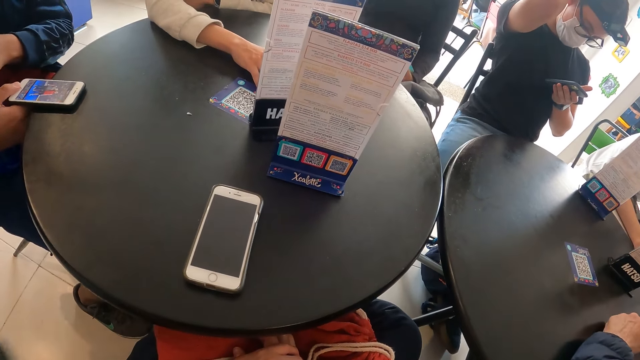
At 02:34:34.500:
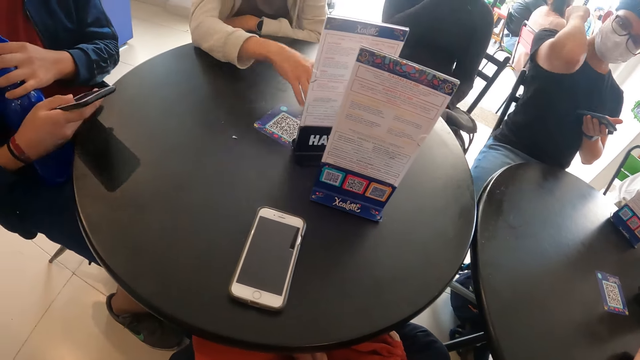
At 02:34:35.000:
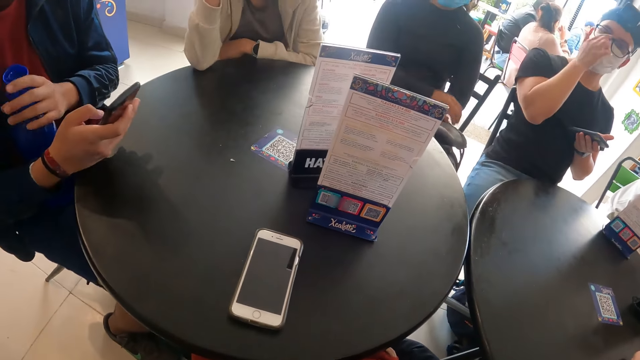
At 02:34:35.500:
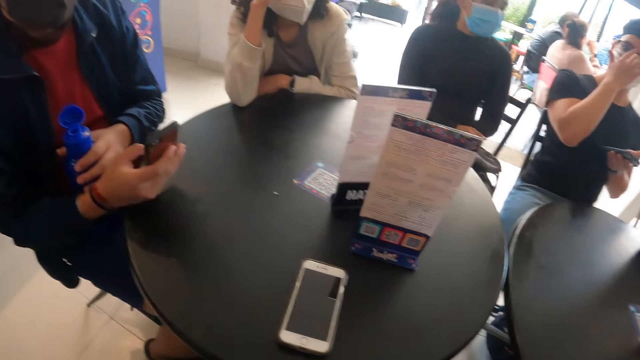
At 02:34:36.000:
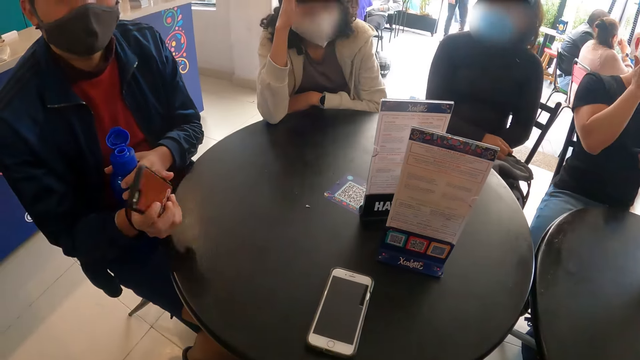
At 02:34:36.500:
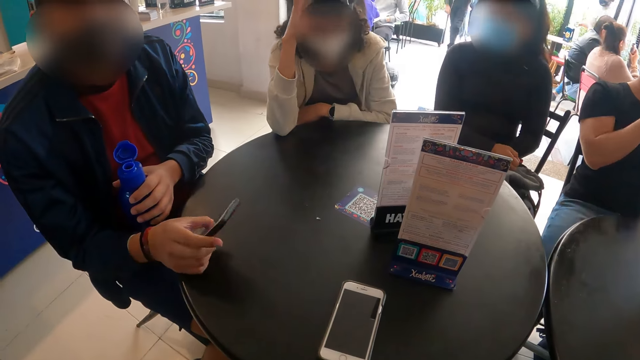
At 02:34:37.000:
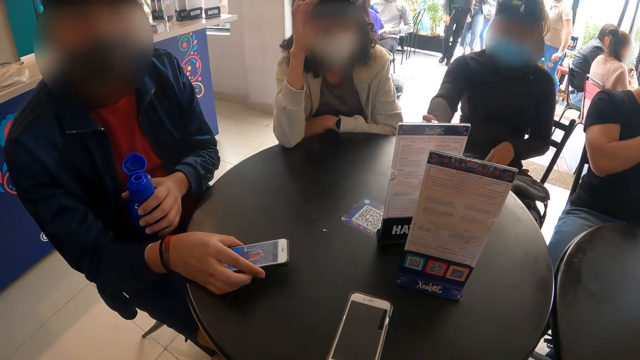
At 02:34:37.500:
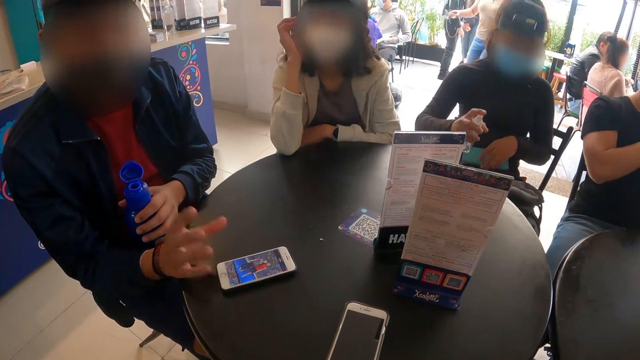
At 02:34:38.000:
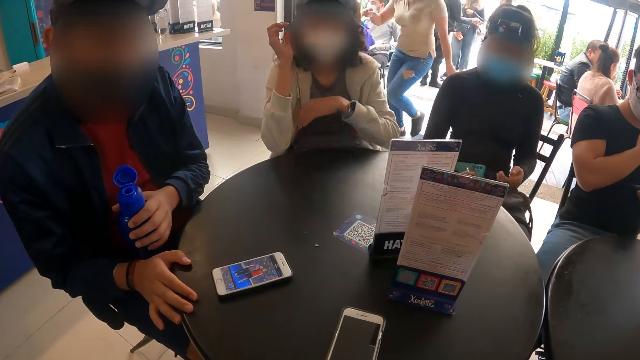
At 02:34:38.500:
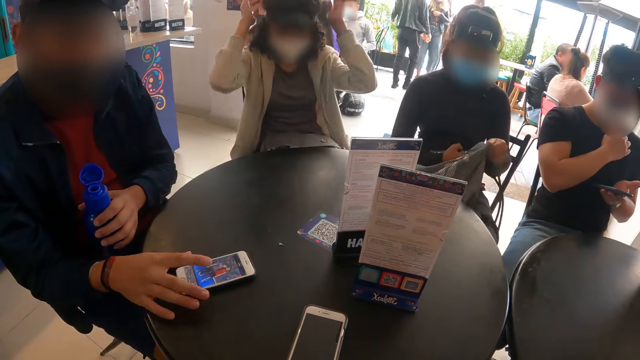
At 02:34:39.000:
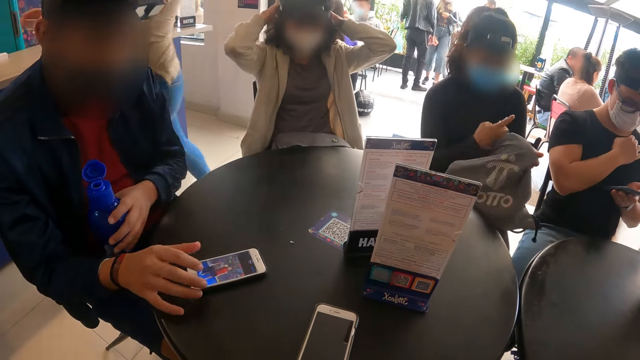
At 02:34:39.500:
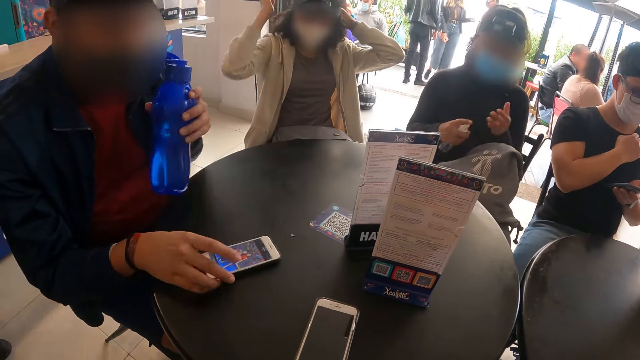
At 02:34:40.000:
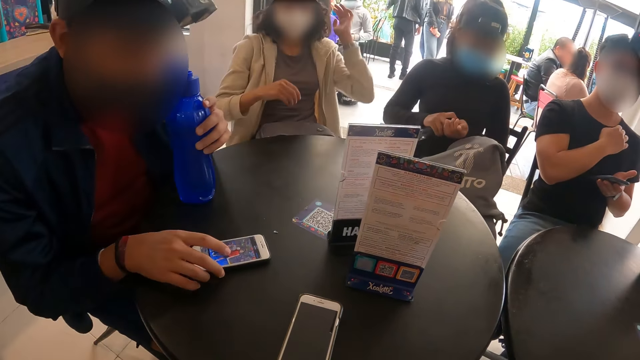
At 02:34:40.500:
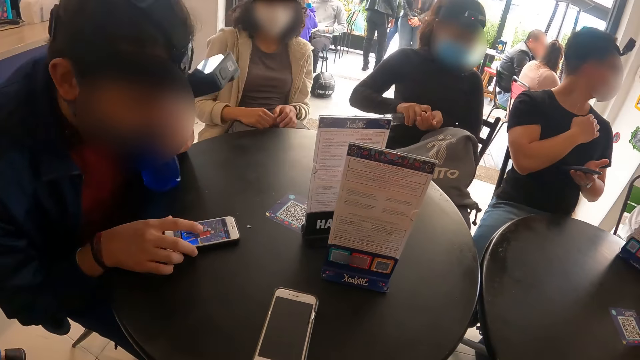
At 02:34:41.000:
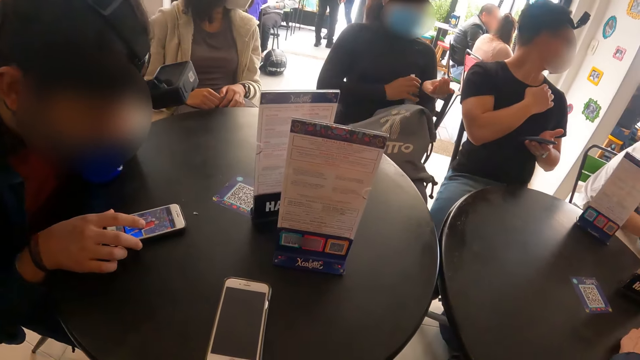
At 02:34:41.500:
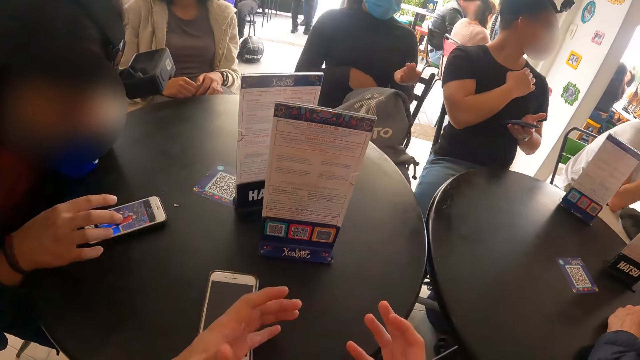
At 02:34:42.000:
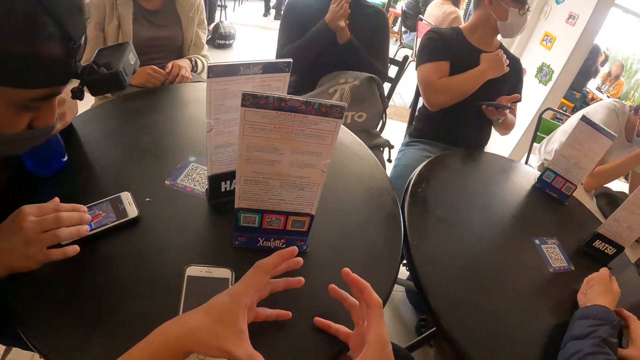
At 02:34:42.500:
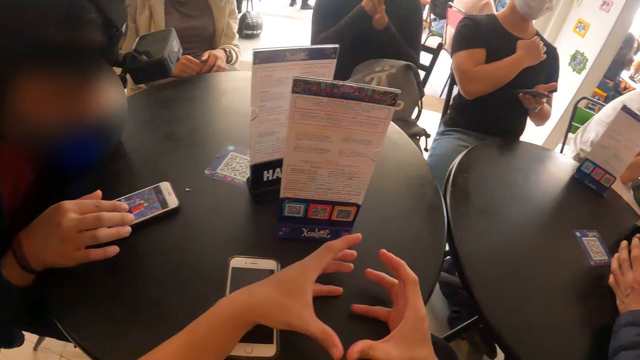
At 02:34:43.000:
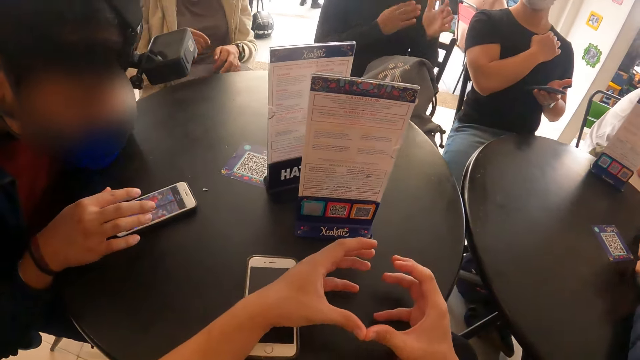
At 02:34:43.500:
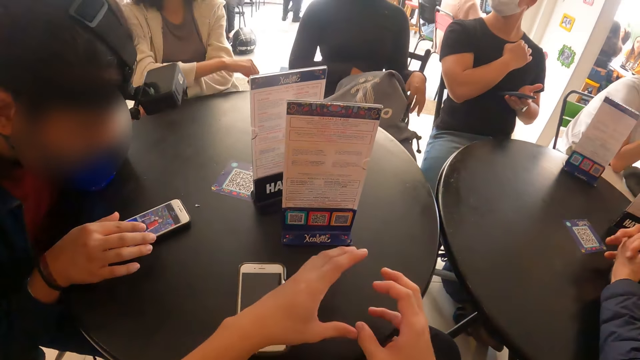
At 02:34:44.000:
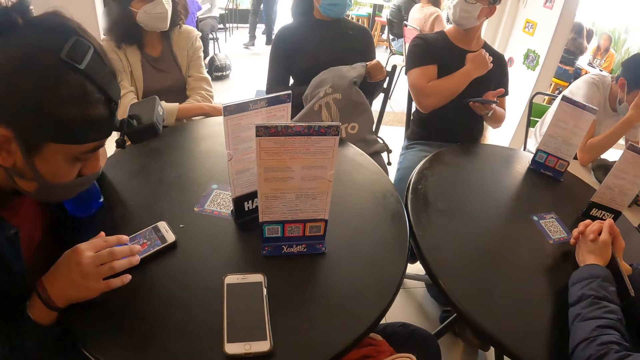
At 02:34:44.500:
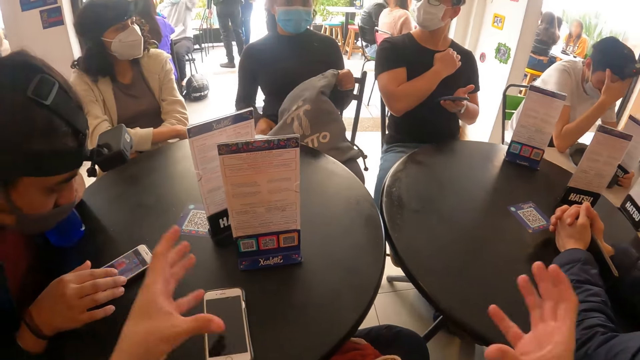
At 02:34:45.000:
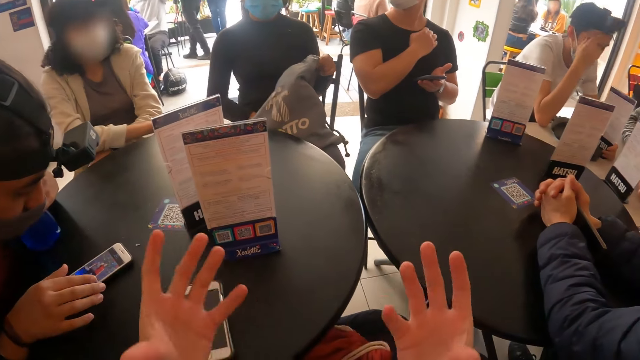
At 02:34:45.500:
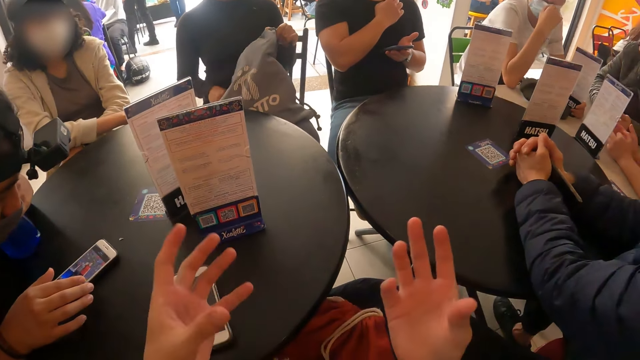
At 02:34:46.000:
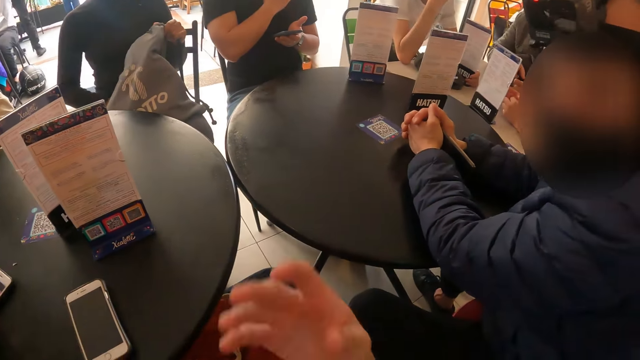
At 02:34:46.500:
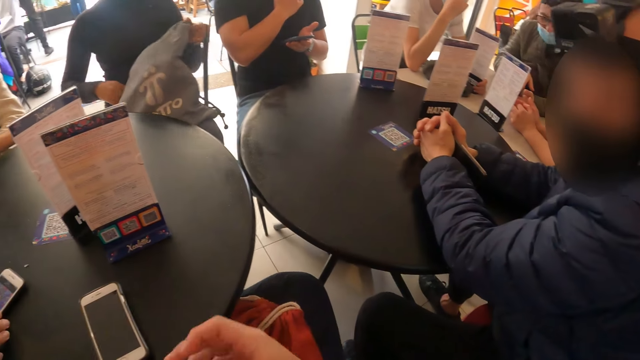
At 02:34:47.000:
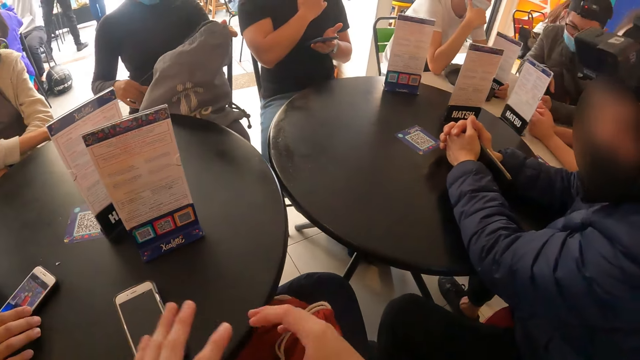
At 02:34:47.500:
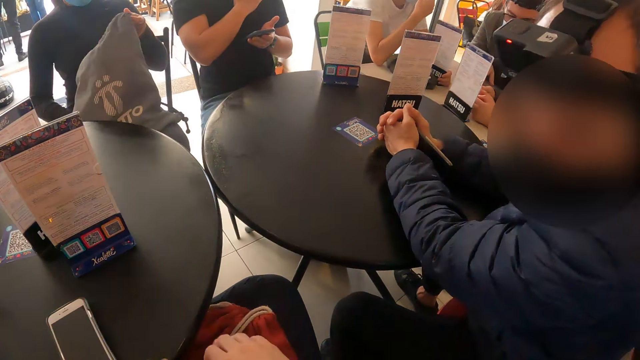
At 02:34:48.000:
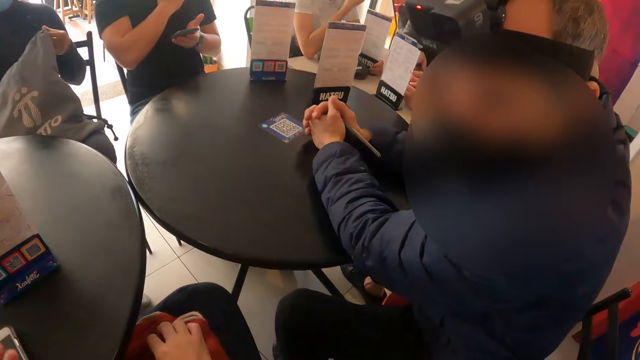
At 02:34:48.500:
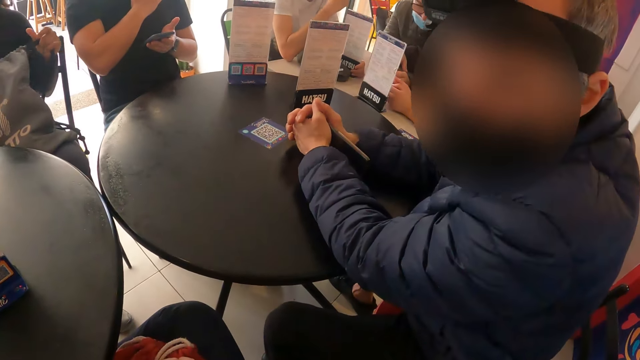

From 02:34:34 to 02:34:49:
A man picks up the phone on the table with his right hand. The man converses with the camera wearer. The man drops the phone in his right hand on the table. A woman picks up a hand sanitizer bottle on the table with her right hand. The woman adjusts the bag on her leg with her left hand. The woman presses the hand sanitizer in her right hand on her left hand. The woman drops the sanitizer in her left hand in the bag on her lap. The man presses the phone on the table with his right hand. The camera wearer converses with the group of people at the table. The woman rubs her hands together. The woman closes the bag on her lap with her hands. The camera wearer moves their hands. They converse with another man.

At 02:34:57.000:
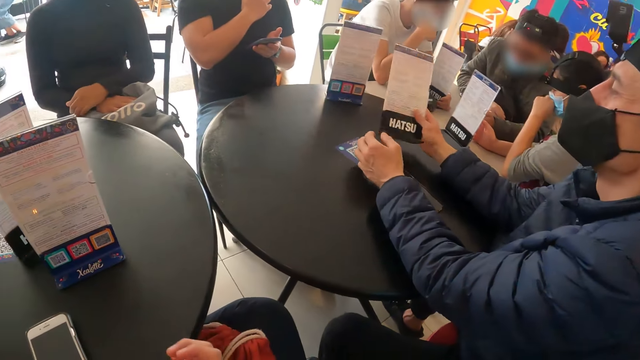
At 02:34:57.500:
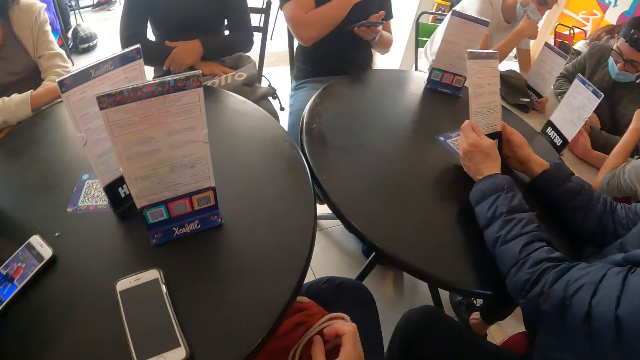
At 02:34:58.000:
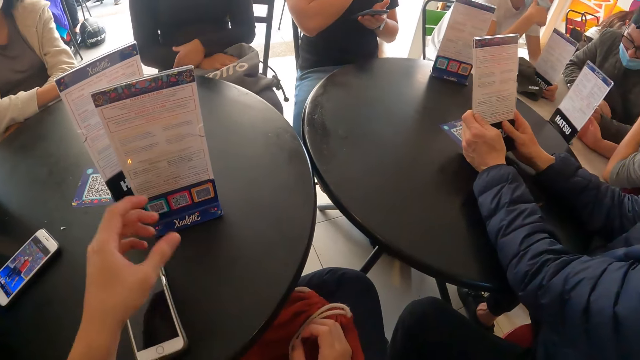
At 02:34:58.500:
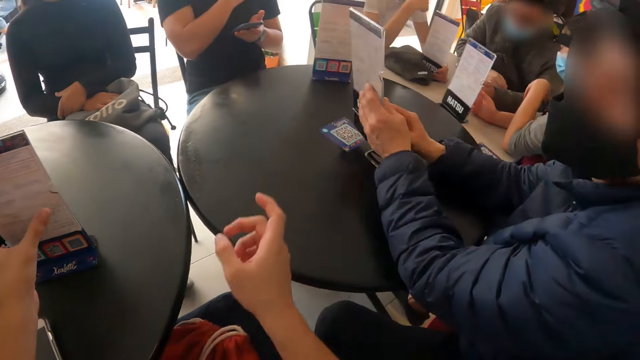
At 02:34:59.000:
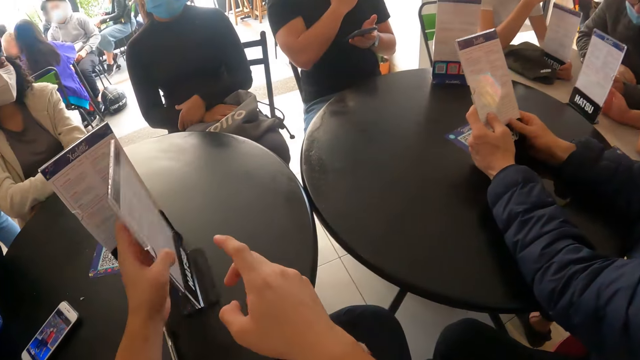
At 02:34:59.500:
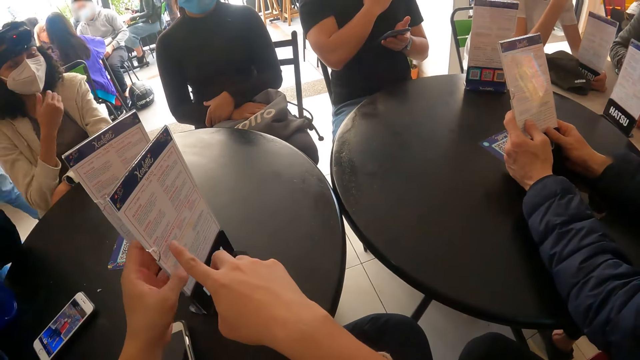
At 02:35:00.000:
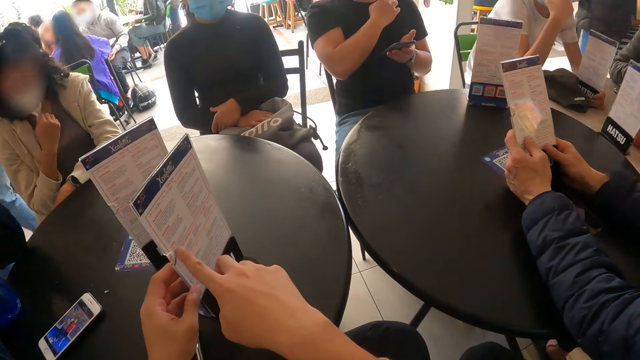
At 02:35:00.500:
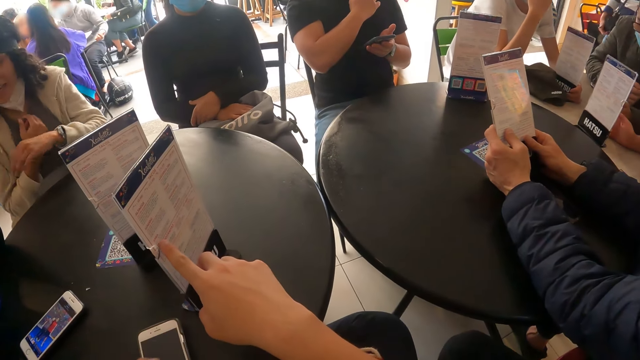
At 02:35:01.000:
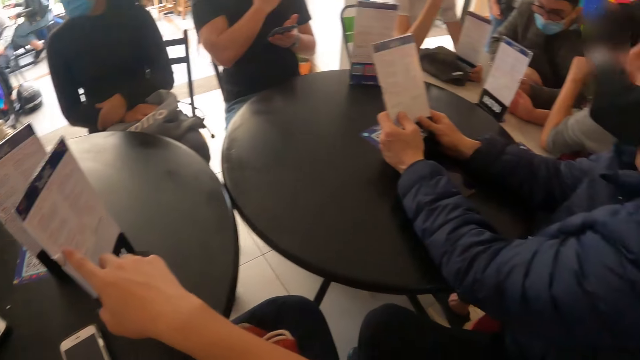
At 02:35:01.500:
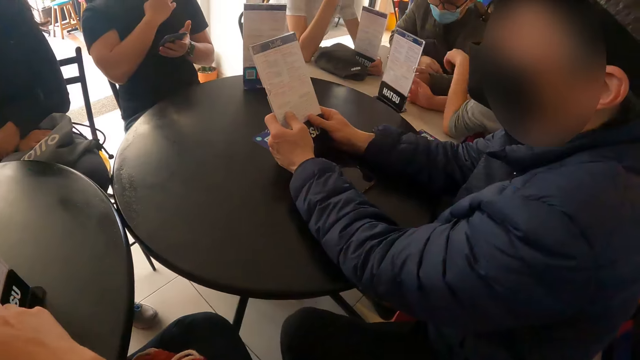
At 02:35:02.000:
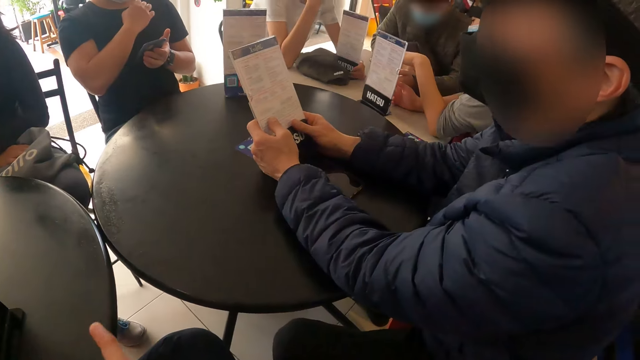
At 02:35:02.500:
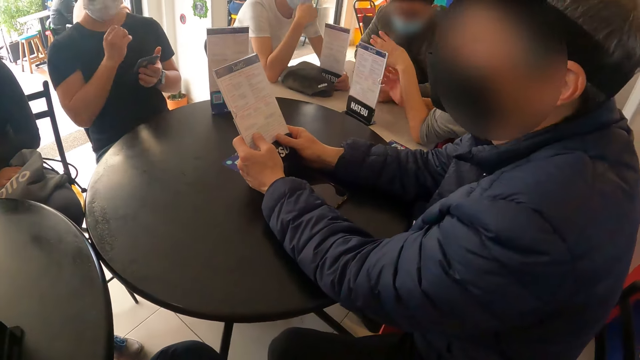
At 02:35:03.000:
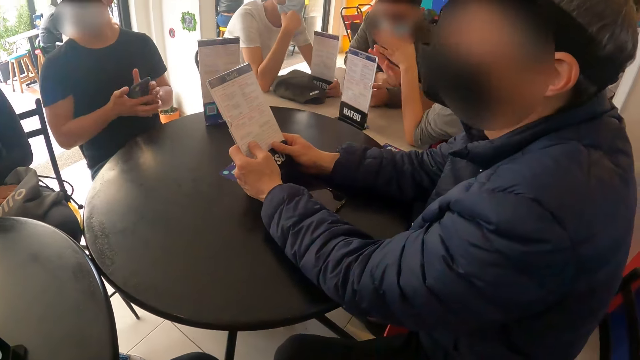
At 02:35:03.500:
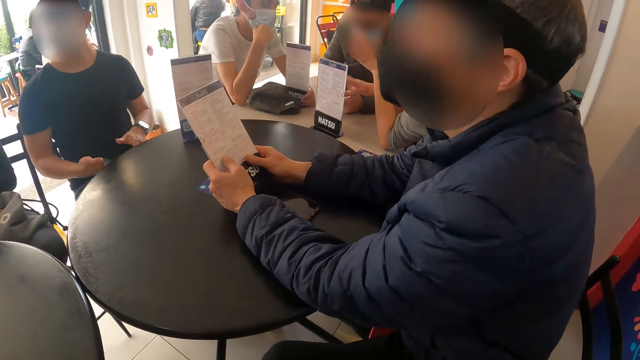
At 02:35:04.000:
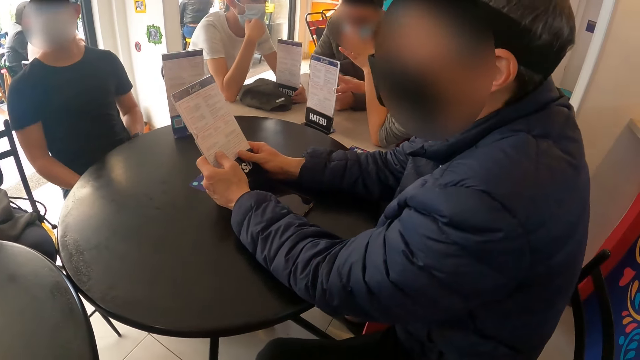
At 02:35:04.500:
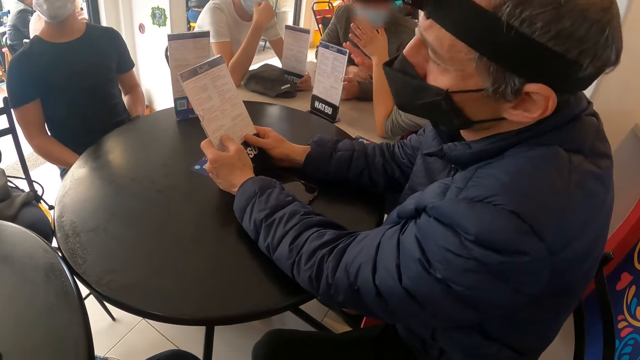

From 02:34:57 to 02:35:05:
A man picks up the menu on the table with his right hand. The camera wearer turns the menu on the table with her left hand. She holds the menu. She points her right hand at the menu on the table. She converses with the man. Another man drops the phone in his left hand.
